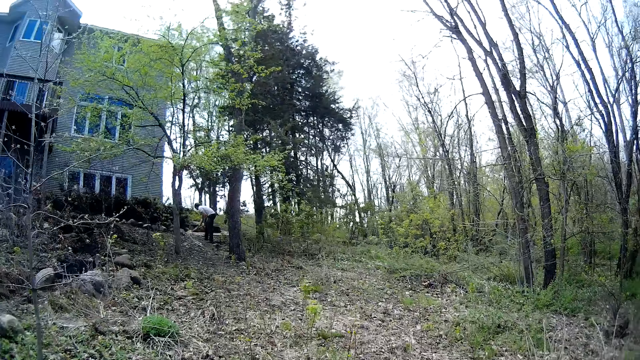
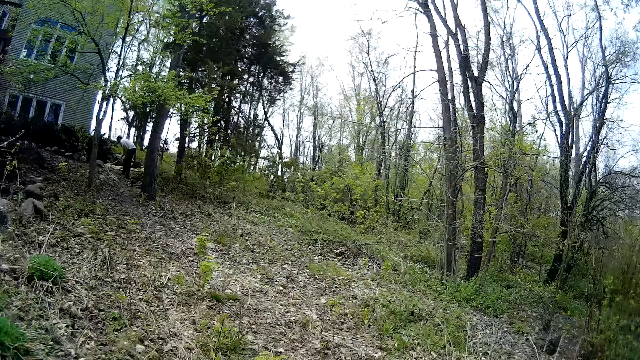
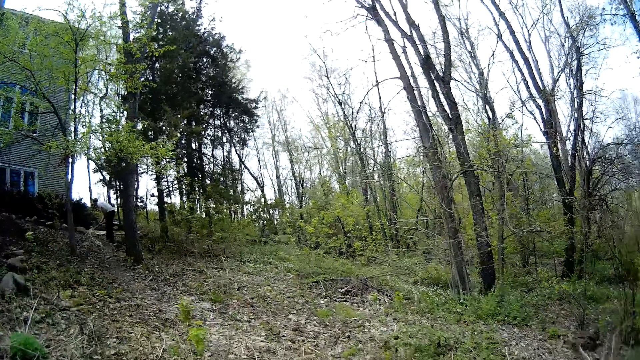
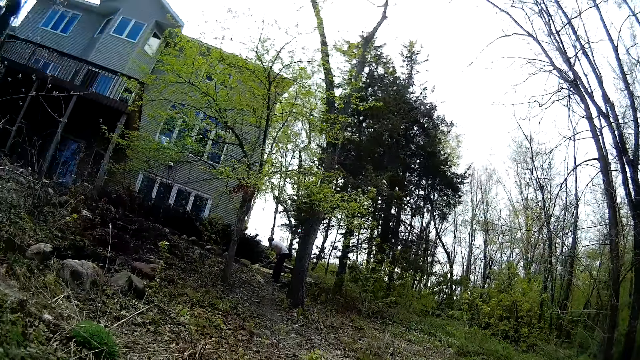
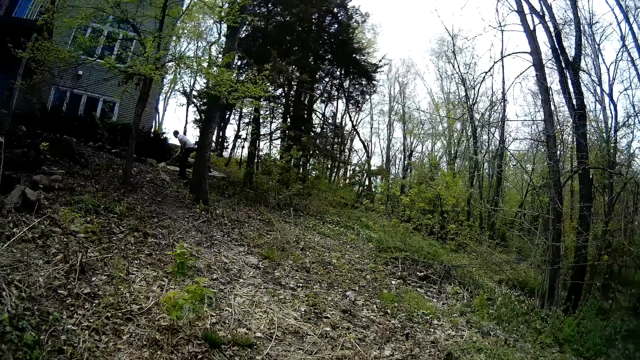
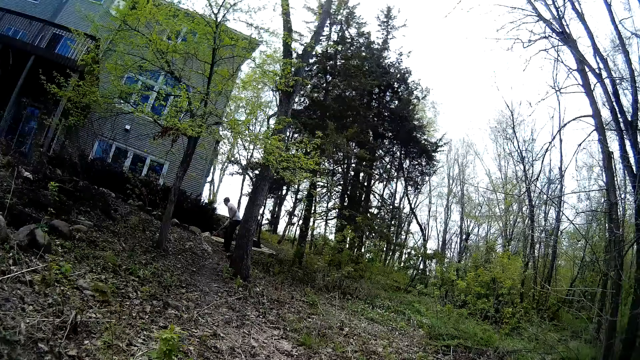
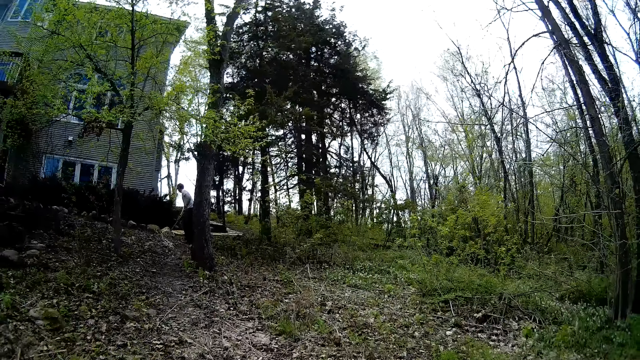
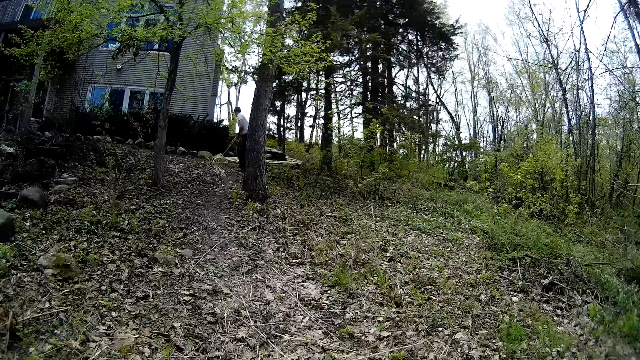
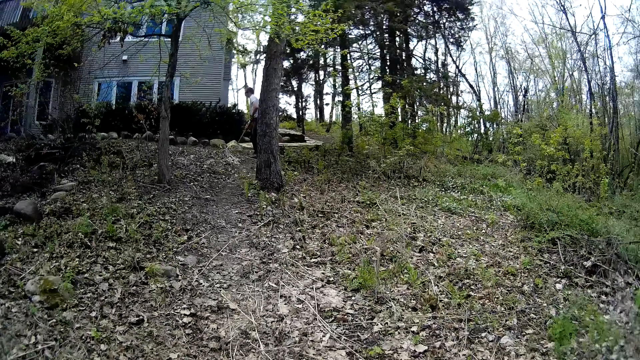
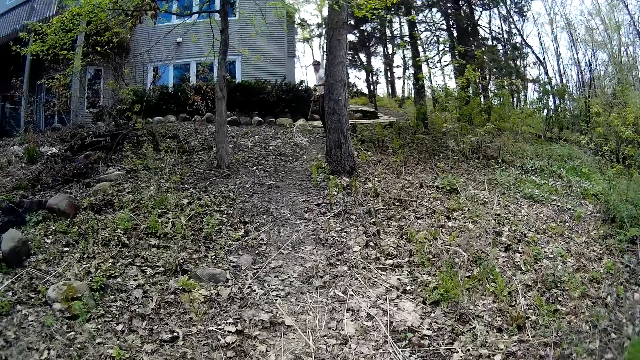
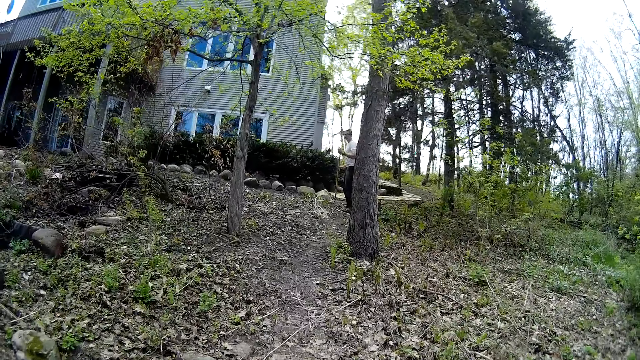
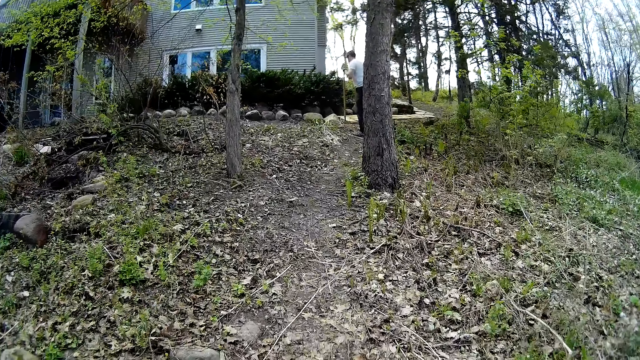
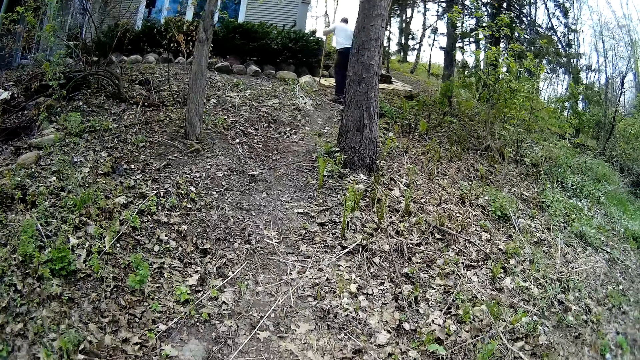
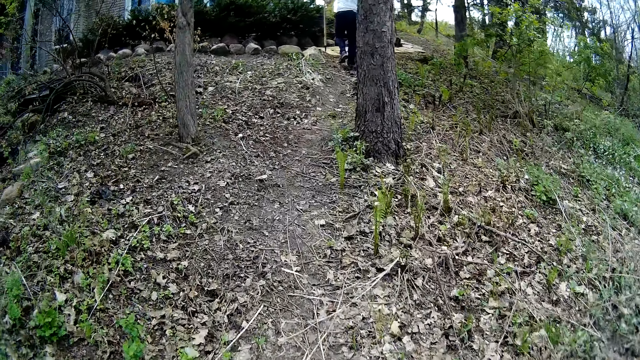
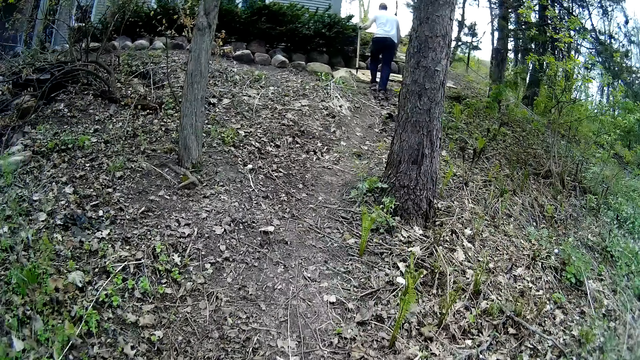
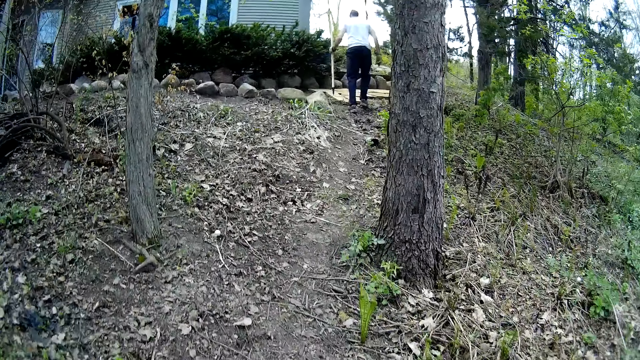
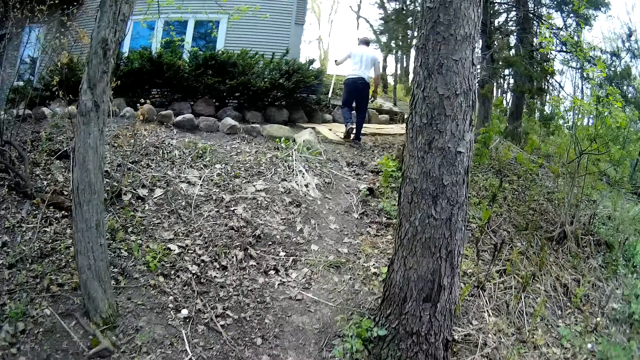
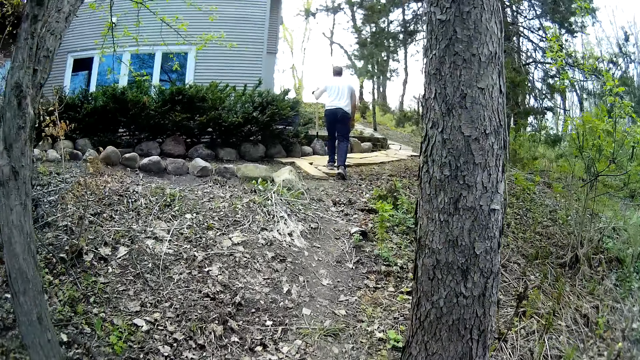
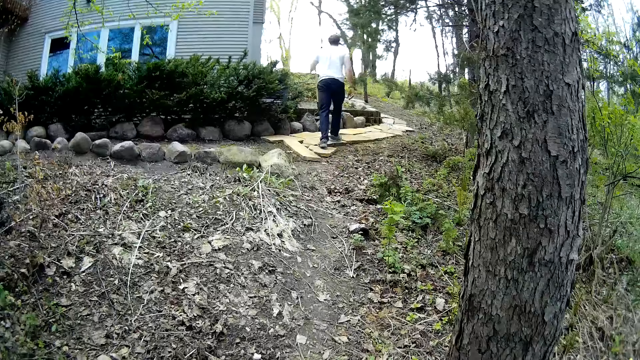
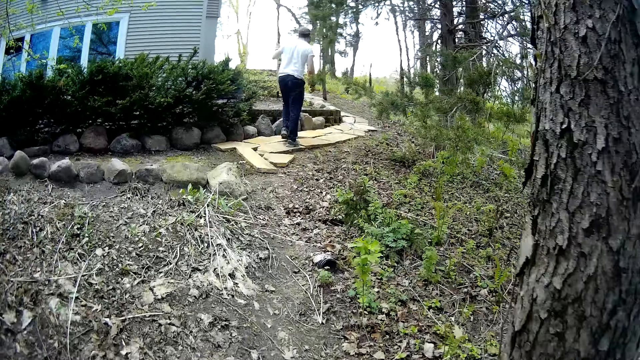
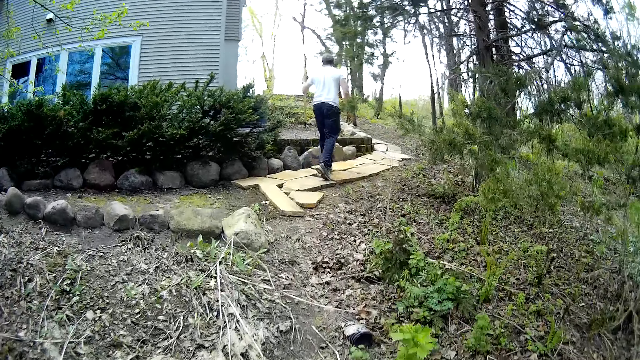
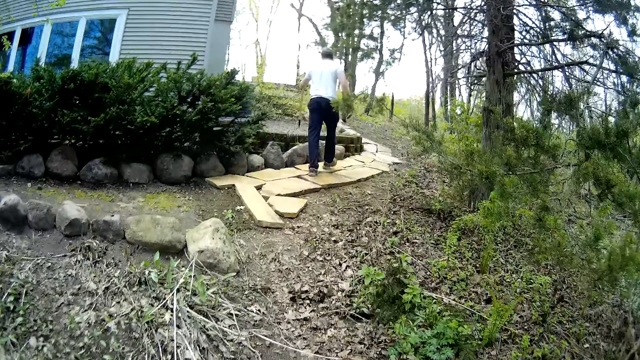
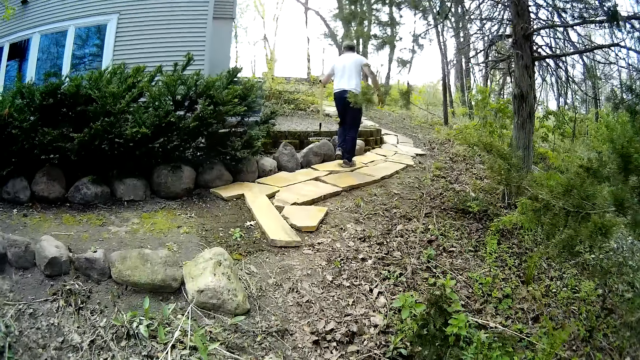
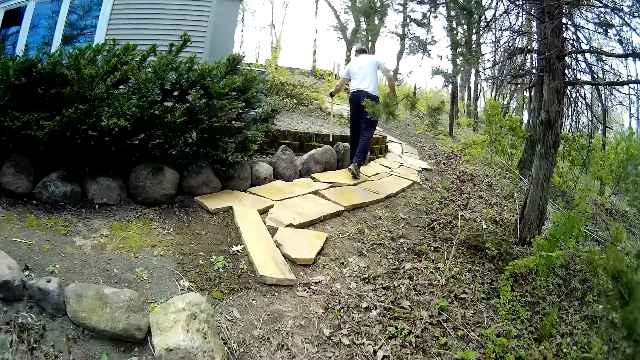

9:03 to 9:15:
The camera wearer converses with a man. The man walks towards the house.

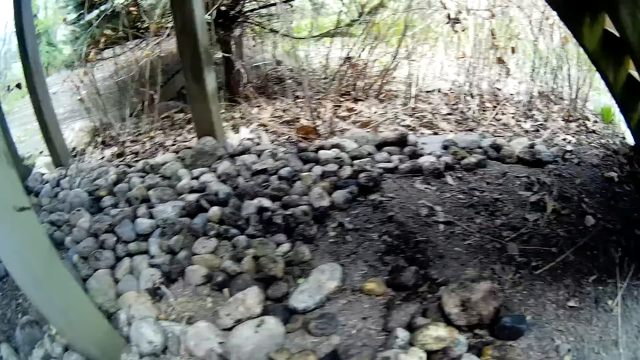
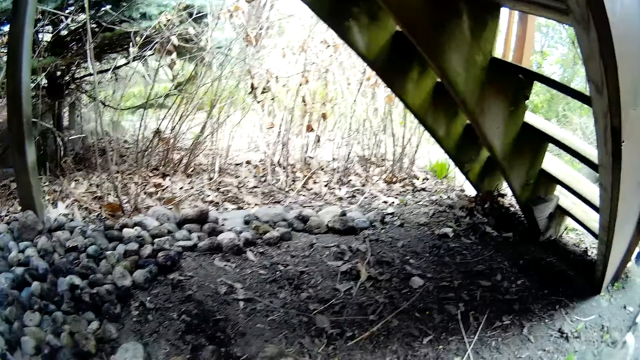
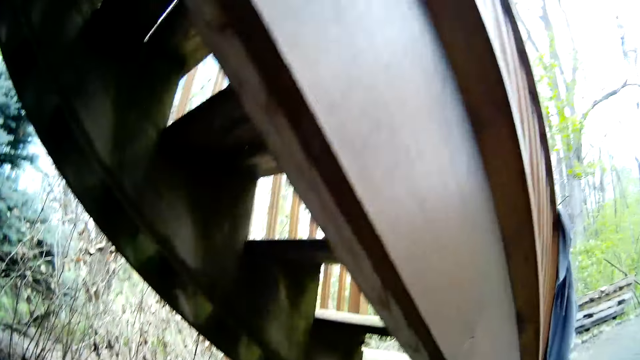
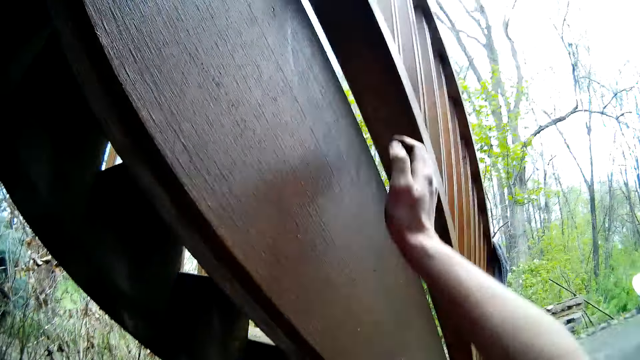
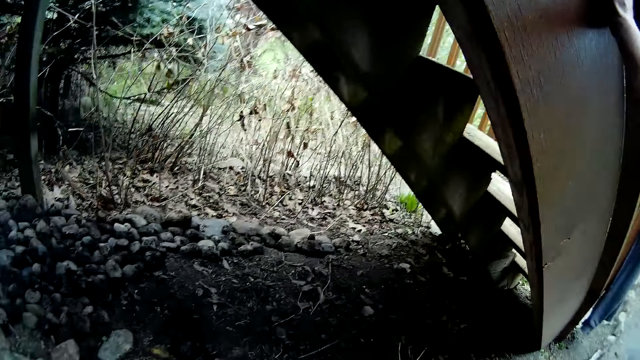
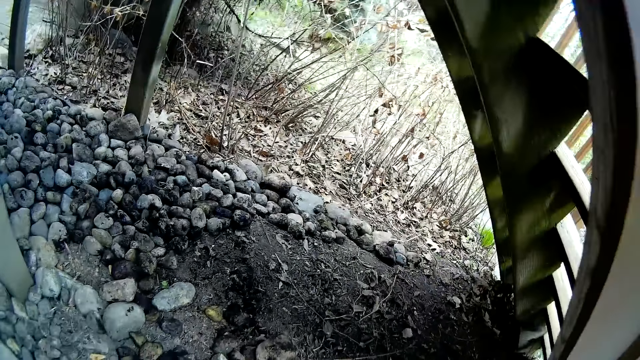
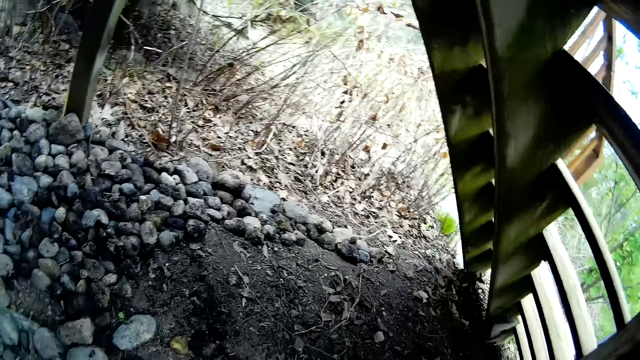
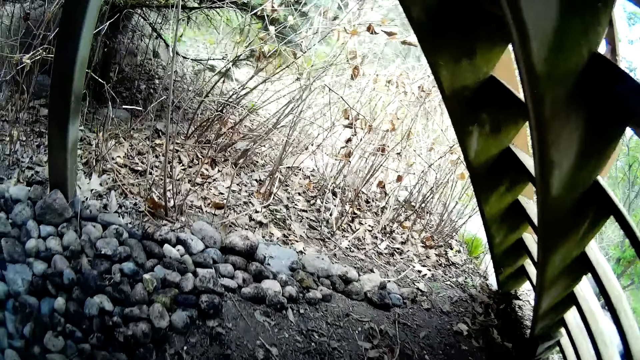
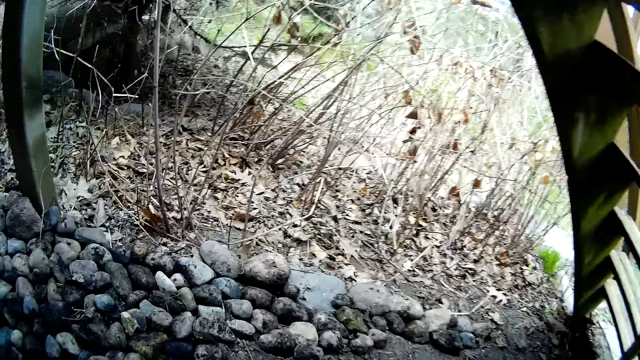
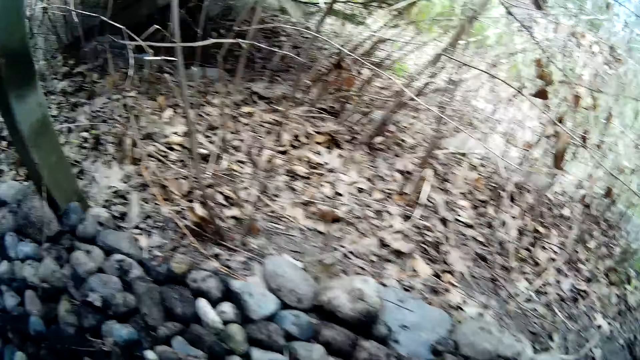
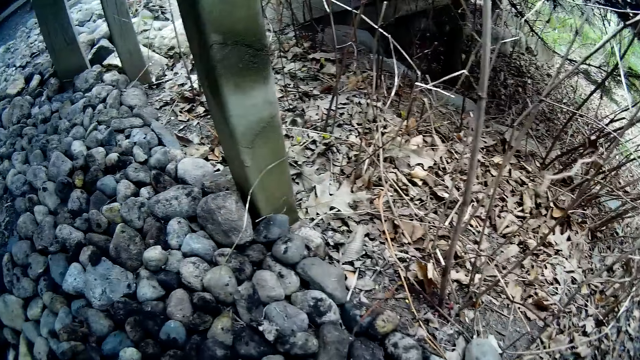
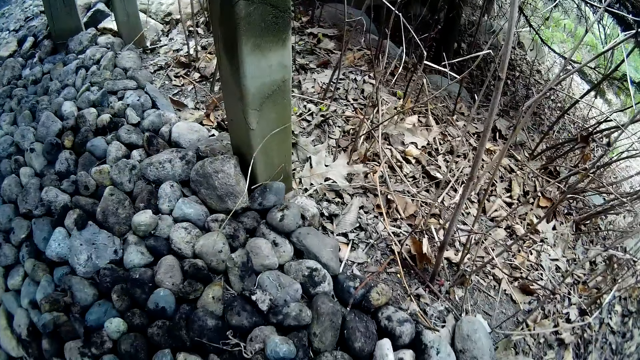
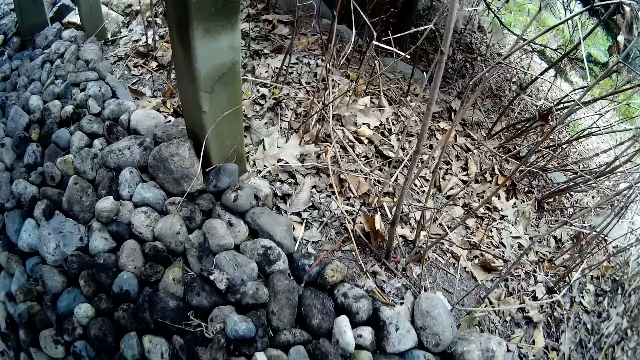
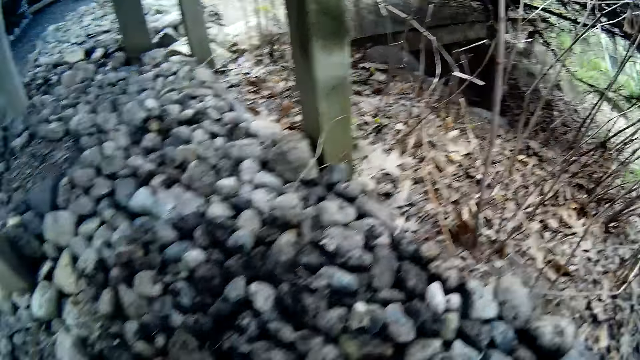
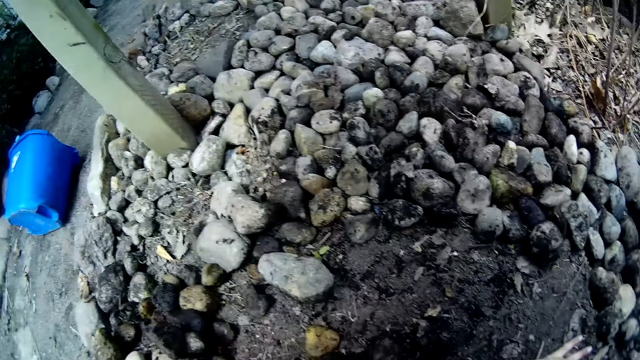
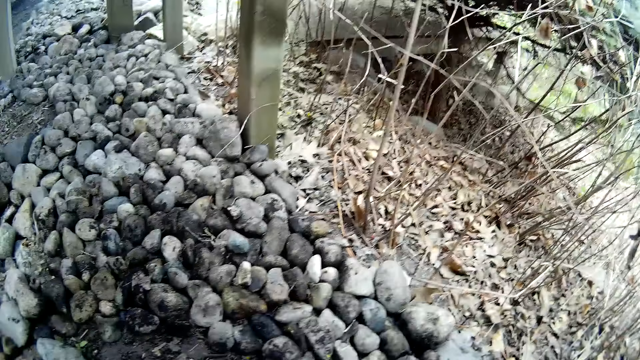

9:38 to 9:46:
The camera wearer holds the staircase with her right hand. She walks. She arranges the stones under the staircase with her hands.
